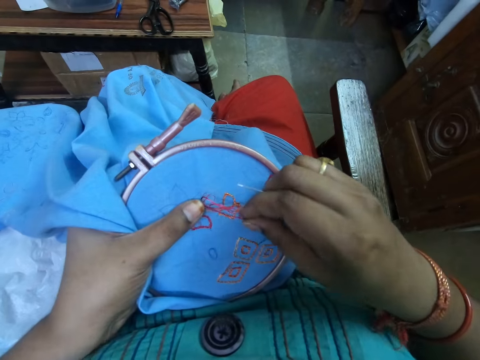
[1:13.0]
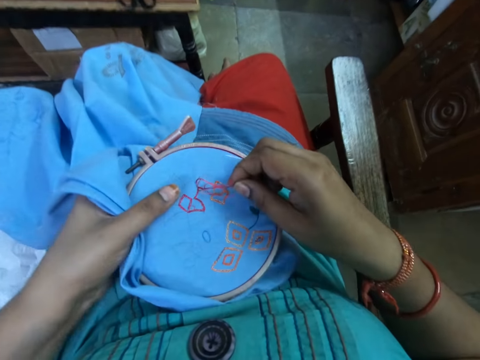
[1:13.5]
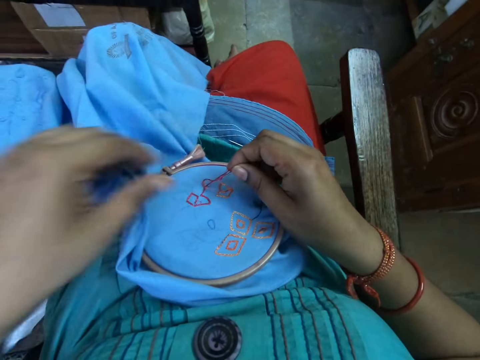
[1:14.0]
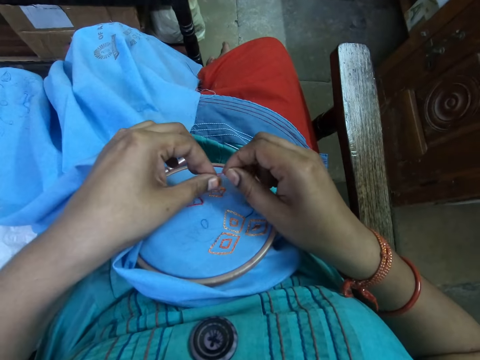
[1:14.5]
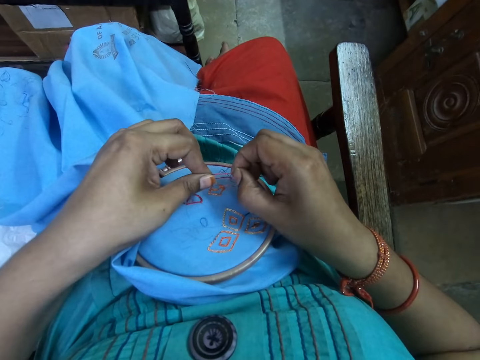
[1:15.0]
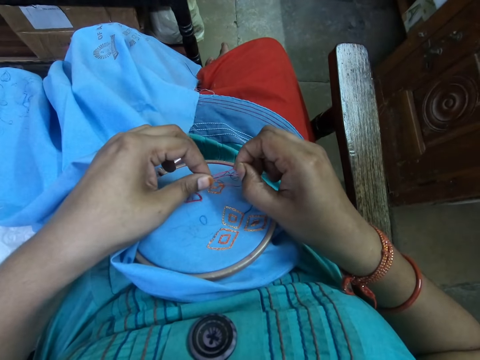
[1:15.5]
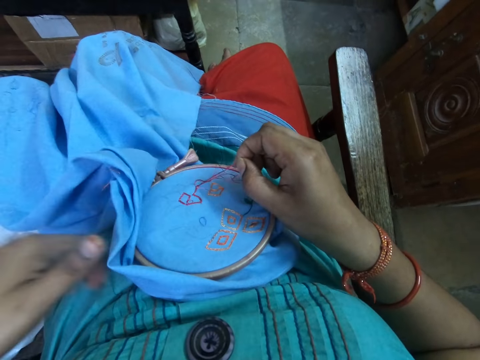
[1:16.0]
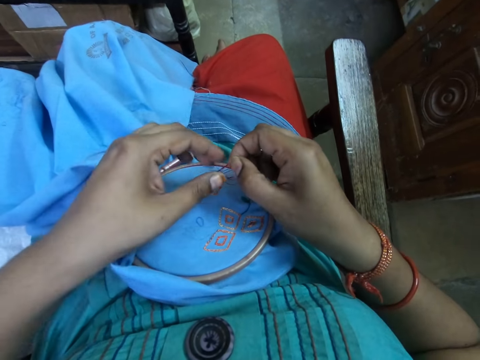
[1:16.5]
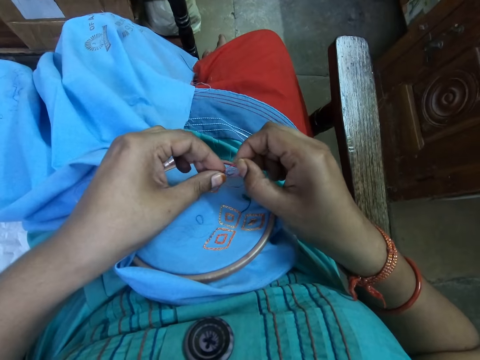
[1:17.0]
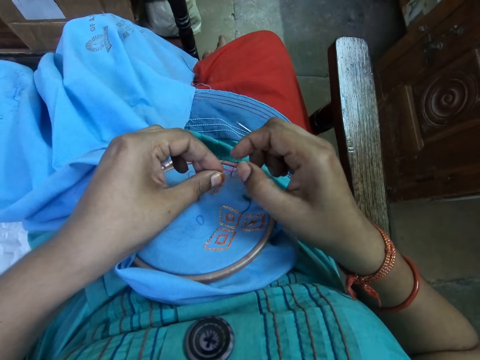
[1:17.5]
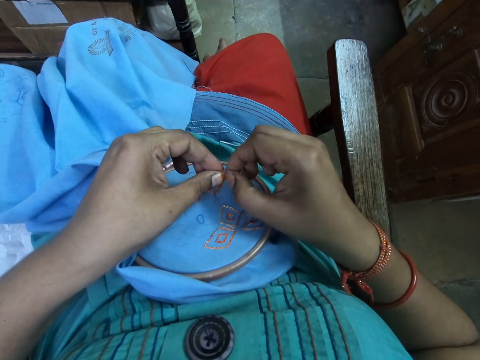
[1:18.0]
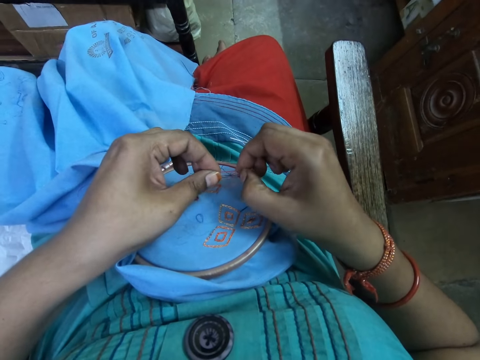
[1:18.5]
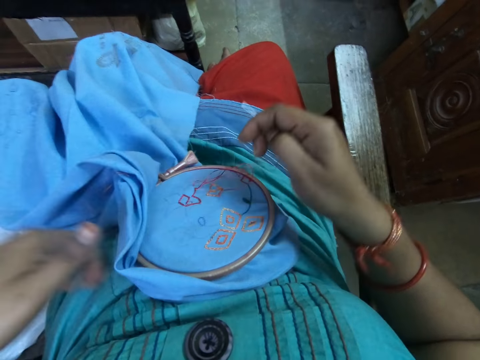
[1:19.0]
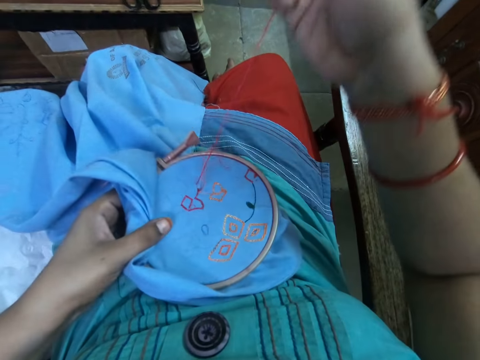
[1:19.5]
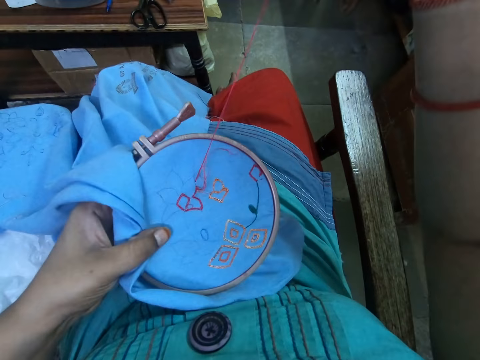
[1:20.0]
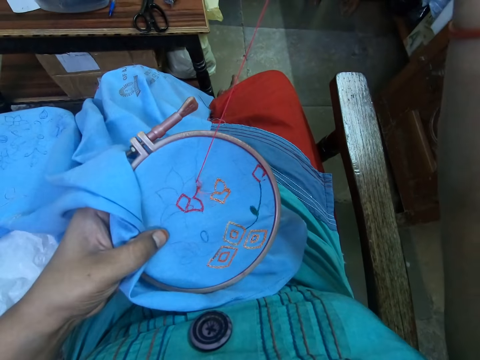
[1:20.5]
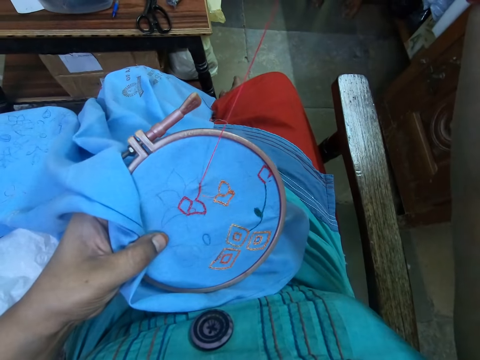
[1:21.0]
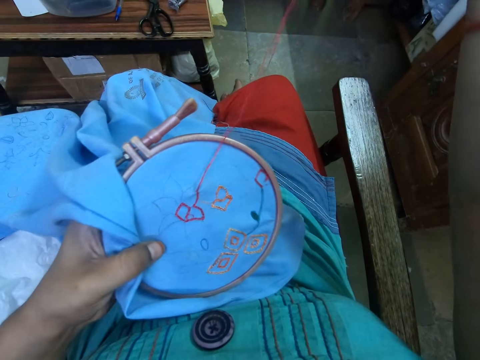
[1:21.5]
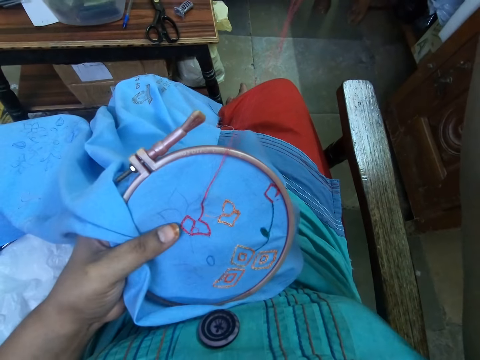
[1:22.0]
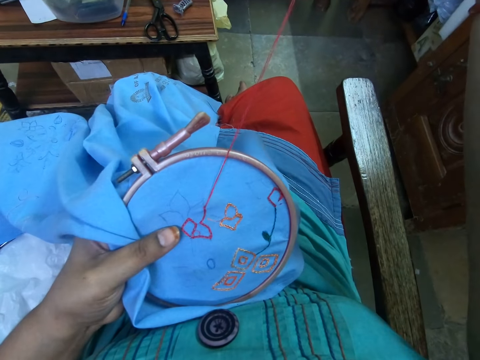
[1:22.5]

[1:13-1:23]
The camera wearer drops the embroidery hoop on her lap with her left hand. She adjusts the thread with both hands. She adjusts the thread with both hands again. She picks up the embroidery hoop from her lap with her left hand. She pulls the needle and thread with her right hand.

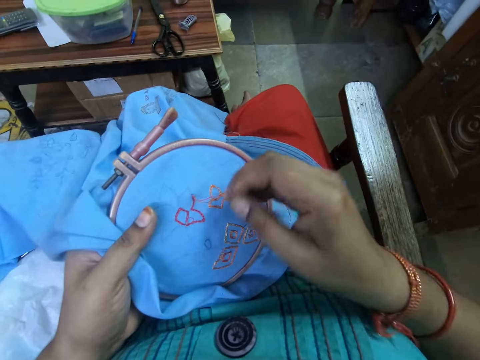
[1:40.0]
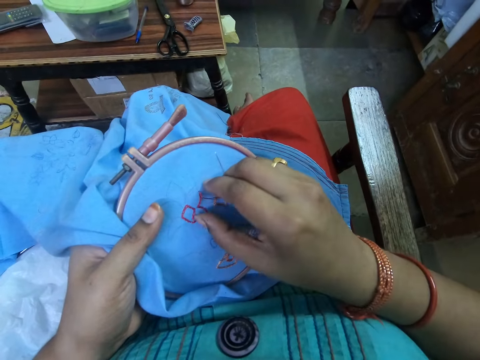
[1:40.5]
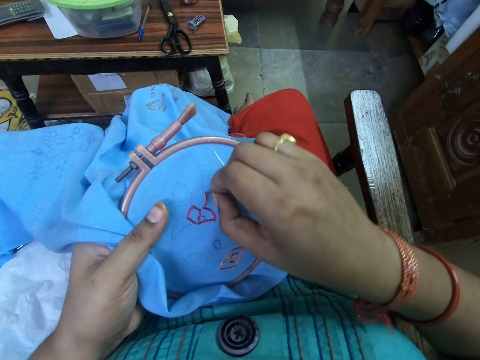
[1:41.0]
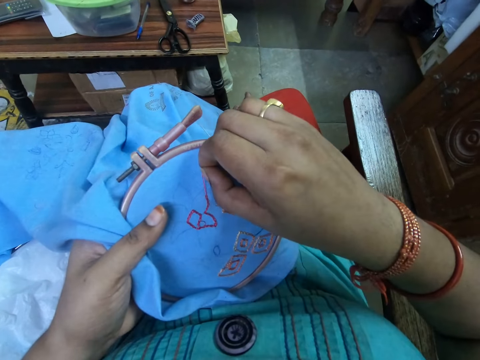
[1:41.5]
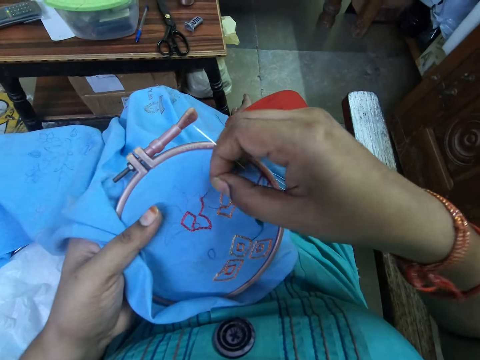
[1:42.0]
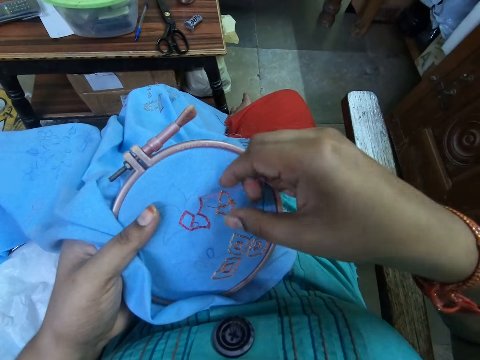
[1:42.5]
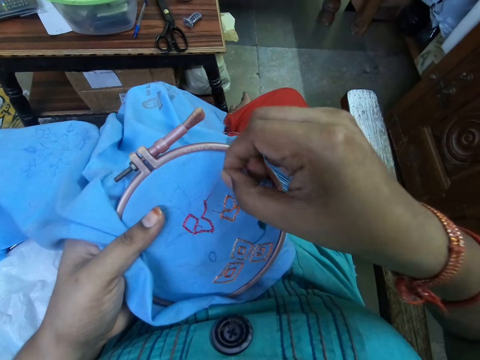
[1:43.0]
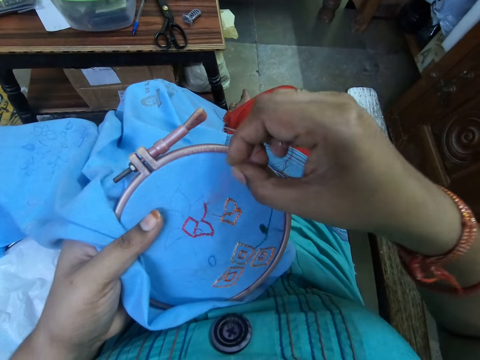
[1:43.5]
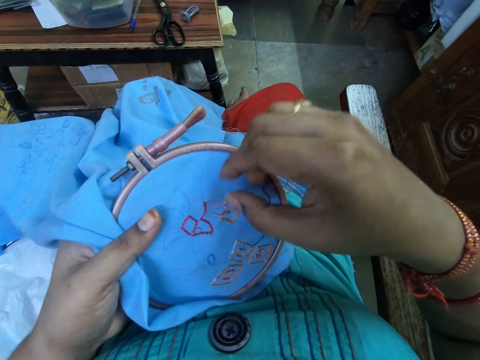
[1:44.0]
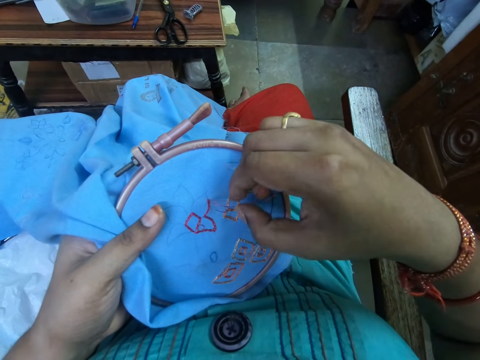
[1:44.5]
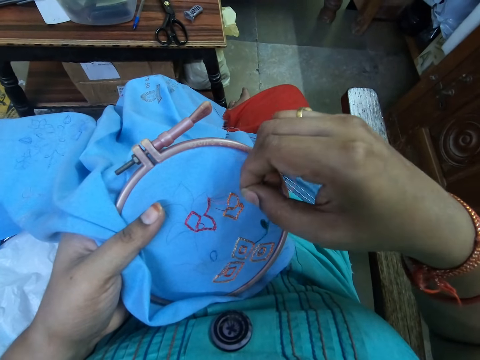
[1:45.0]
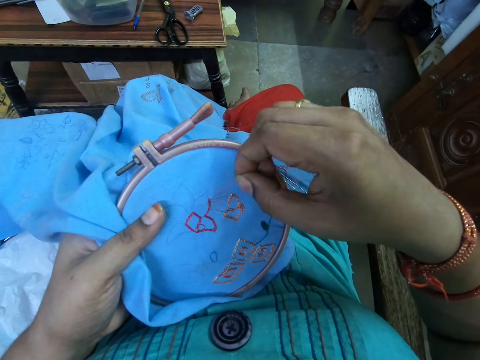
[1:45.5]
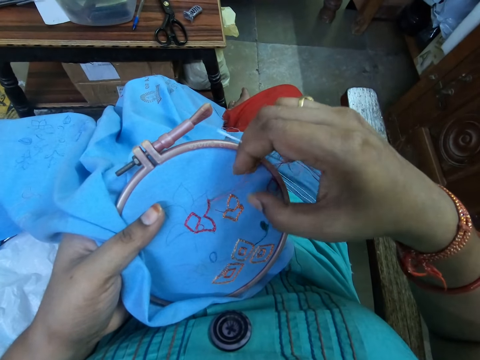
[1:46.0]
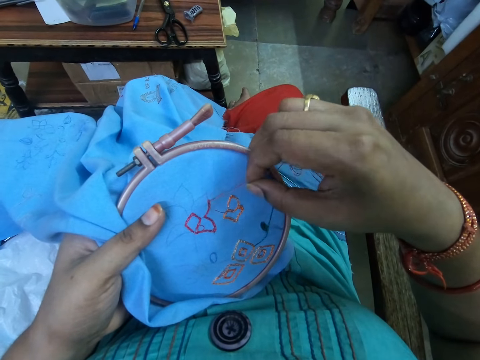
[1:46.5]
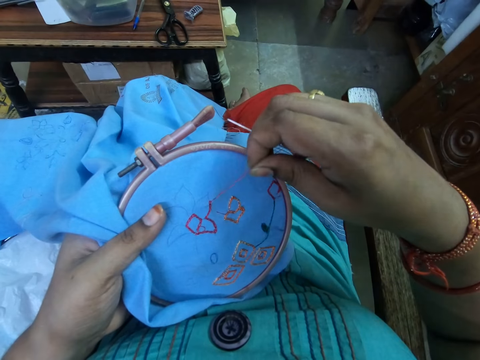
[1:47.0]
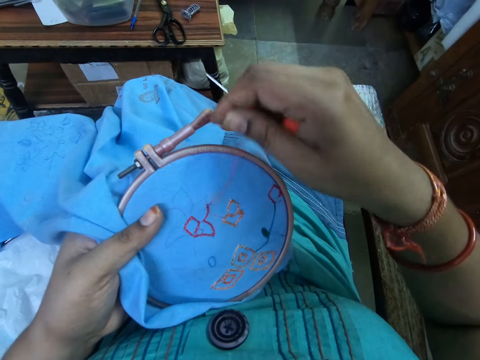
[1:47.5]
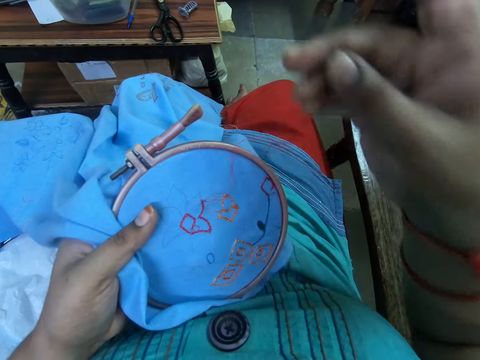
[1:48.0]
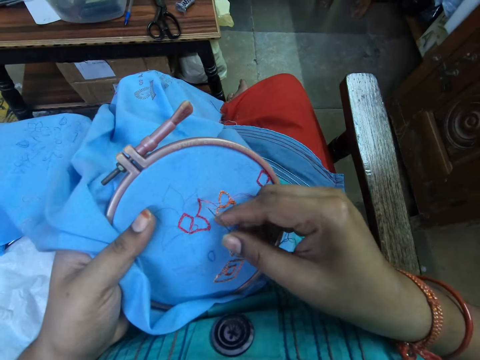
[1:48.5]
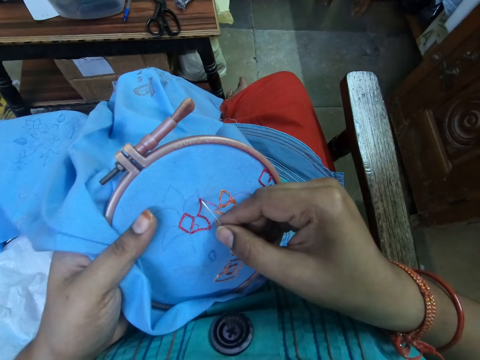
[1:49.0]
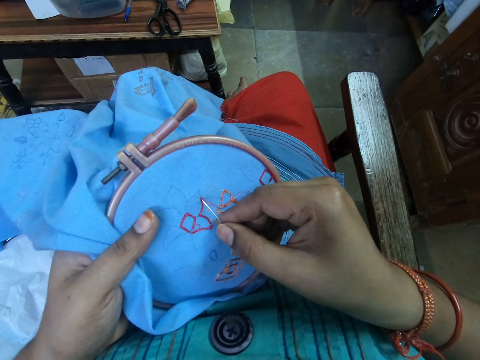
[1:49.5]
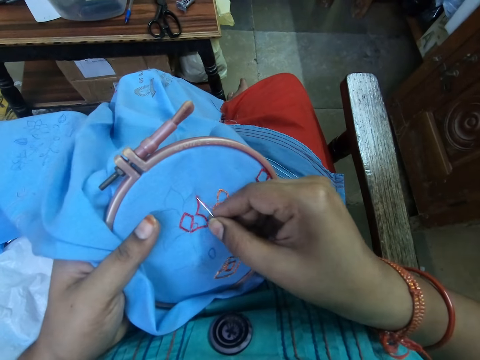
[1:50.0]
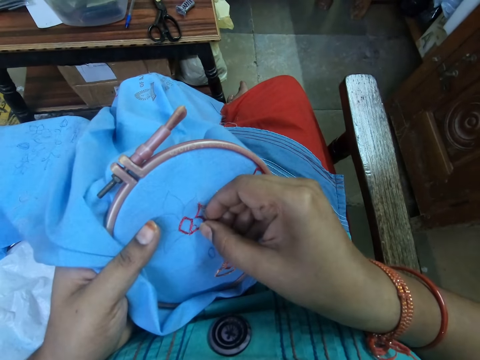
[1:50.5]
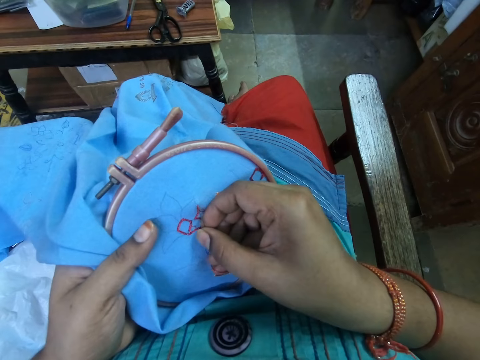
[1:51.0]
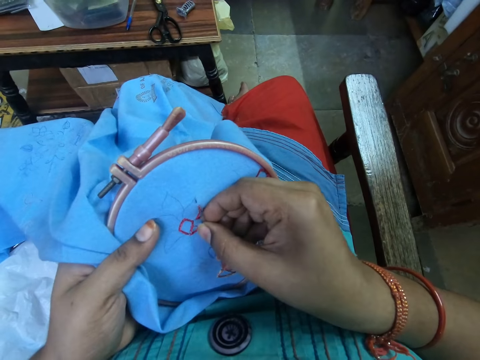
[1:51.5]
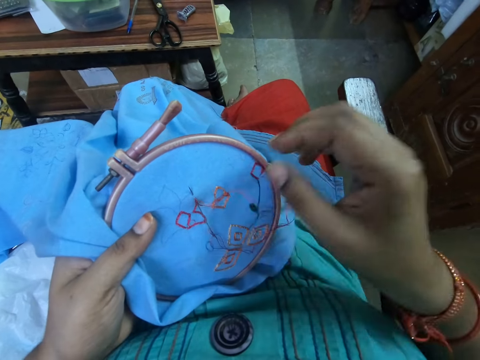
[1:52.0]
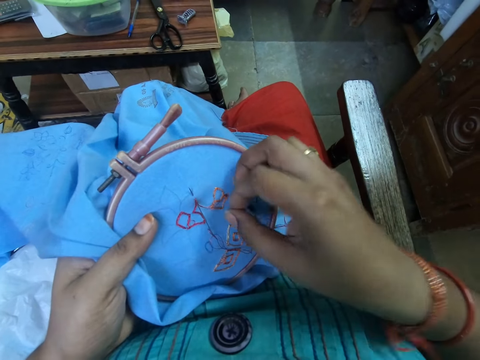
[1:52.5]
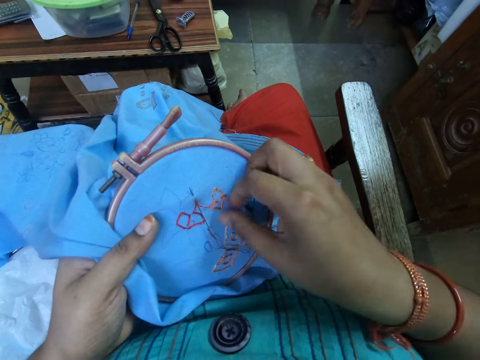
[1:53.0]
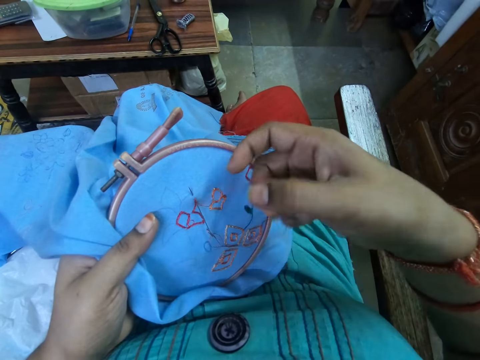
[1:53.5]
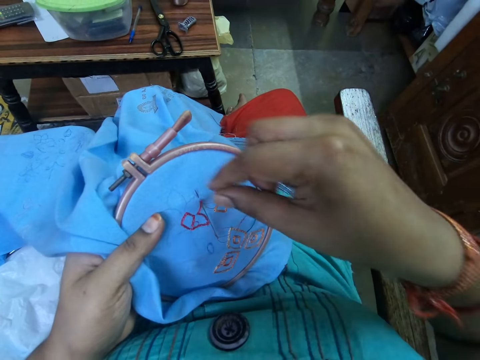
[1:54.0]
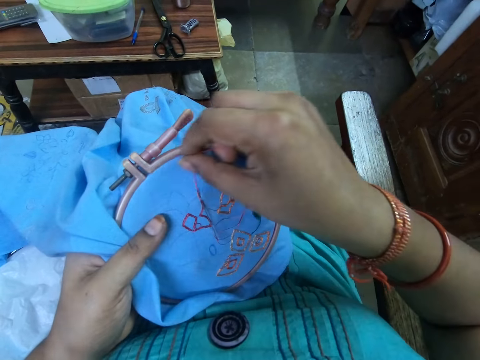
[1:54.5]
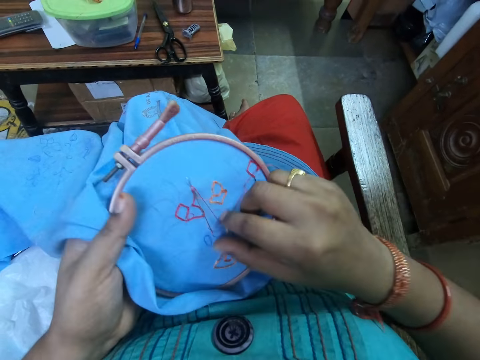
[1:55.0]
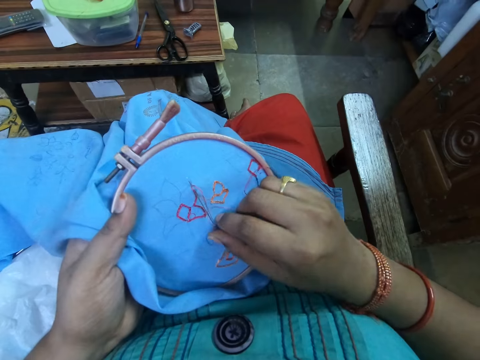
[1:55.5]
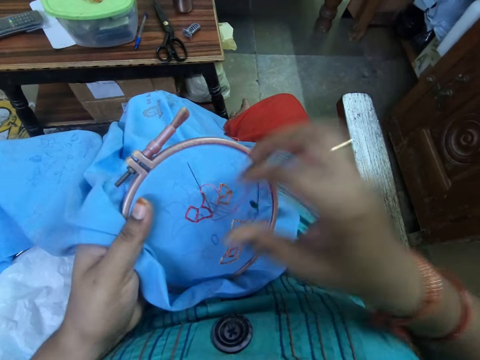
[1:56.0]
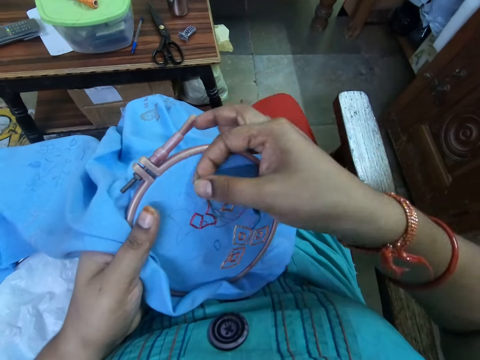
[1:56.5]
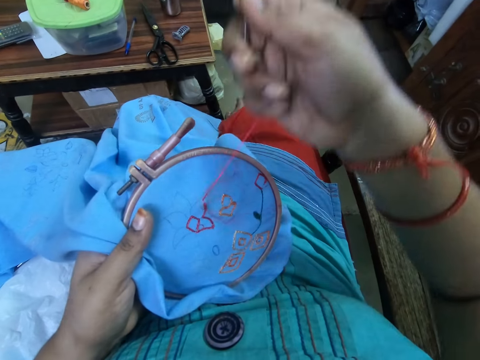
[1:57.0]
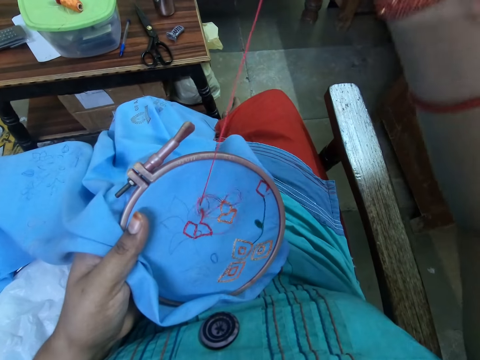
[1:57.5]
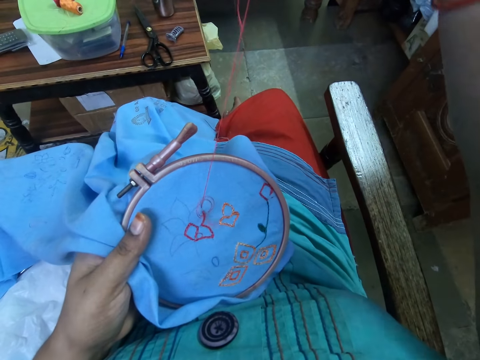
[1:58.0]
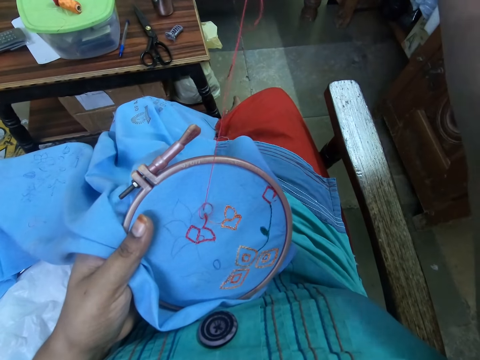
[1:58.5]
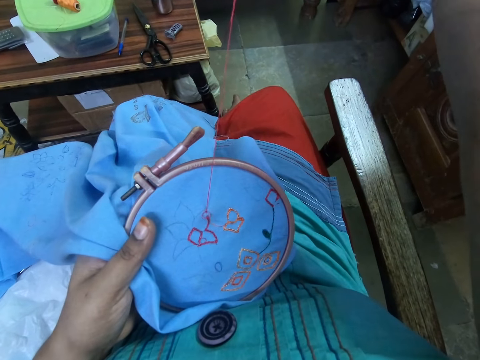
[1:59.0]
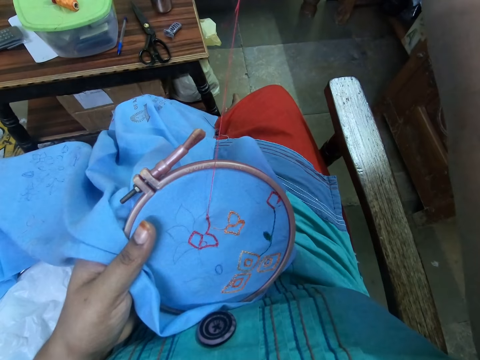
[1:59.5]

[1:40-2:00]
The camera wearer adjusts the thread on the cloth with her right hand. She pulls the thread in the fabric. She inserts the needle into the cloth with her right hand. She stitches the fabric pattern with the needle. She adjusts the thread on the cloth with her right hand. She pushes the needle with her right thumb. She picks up the needle from the cloth with her right hand. She pulls the needle with the thread with her right hand.
